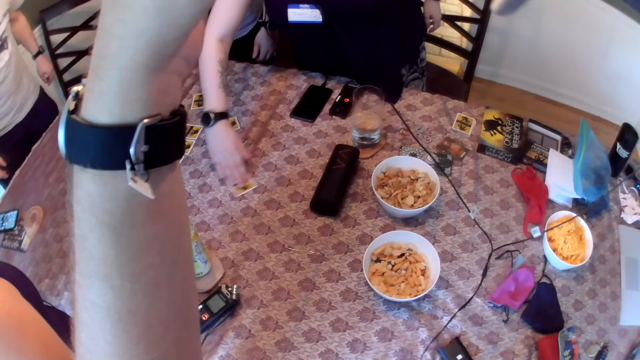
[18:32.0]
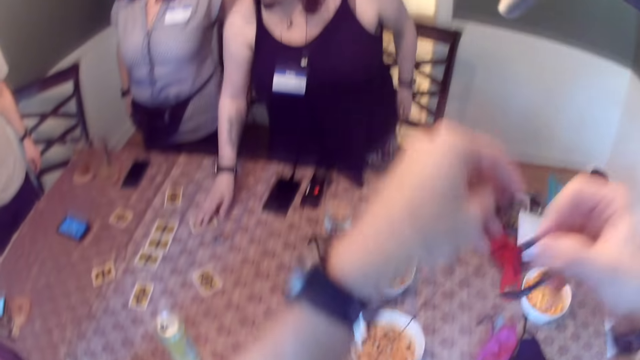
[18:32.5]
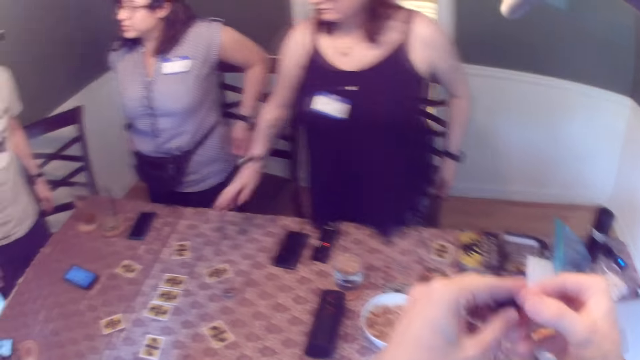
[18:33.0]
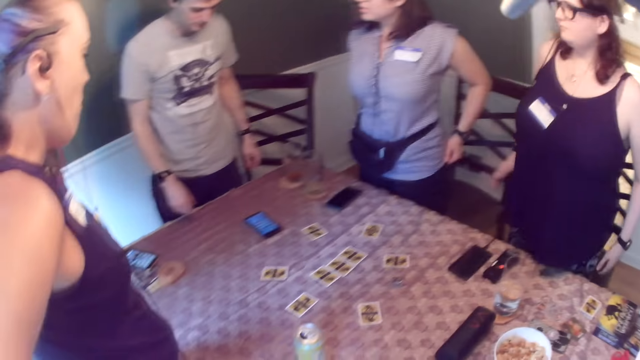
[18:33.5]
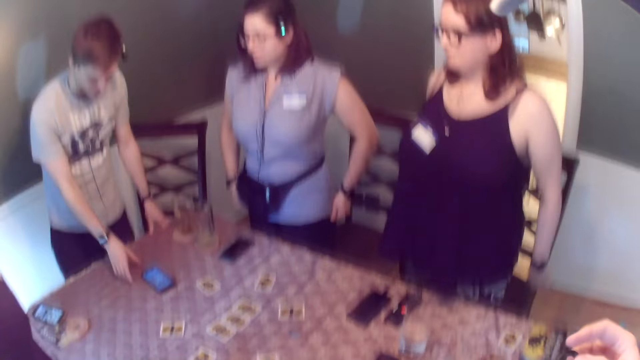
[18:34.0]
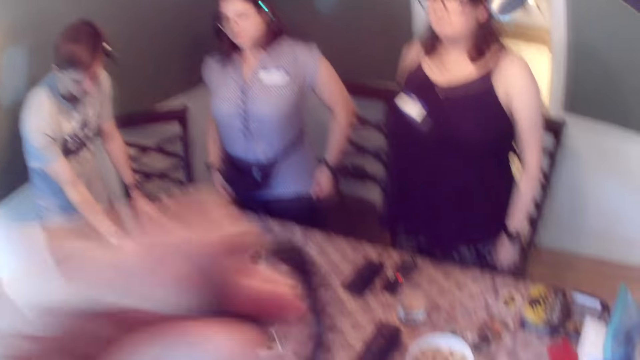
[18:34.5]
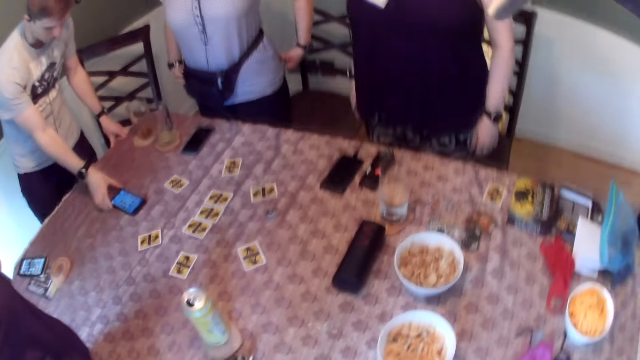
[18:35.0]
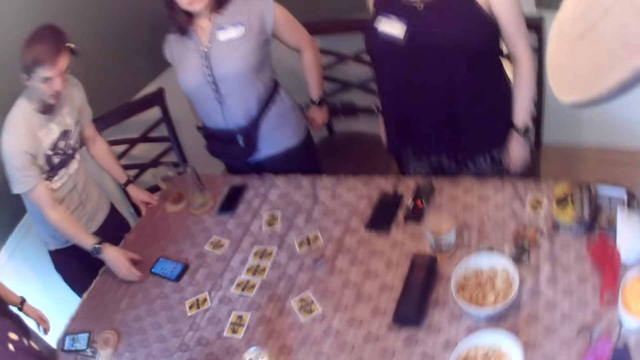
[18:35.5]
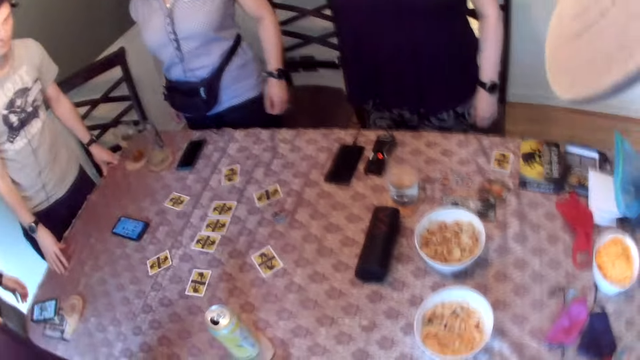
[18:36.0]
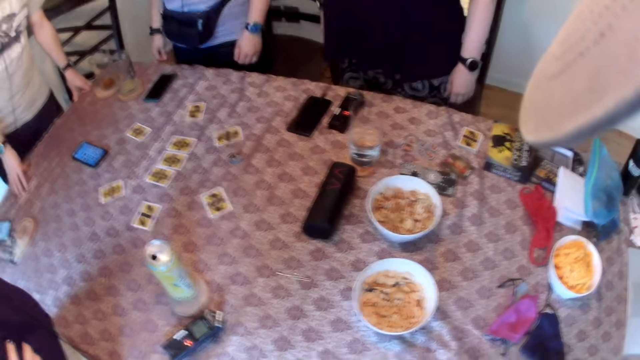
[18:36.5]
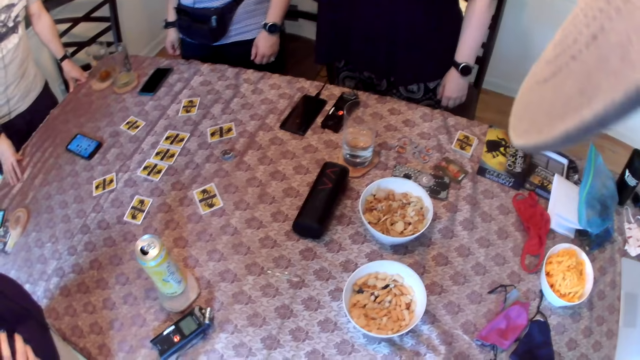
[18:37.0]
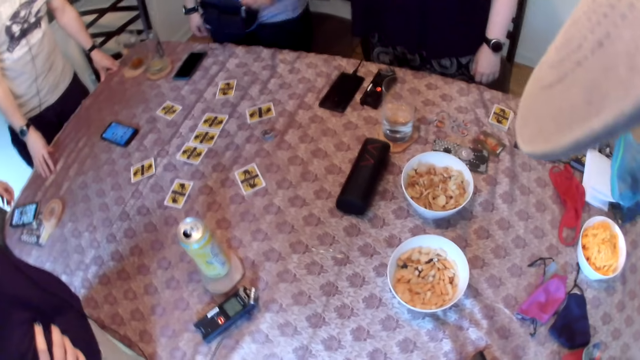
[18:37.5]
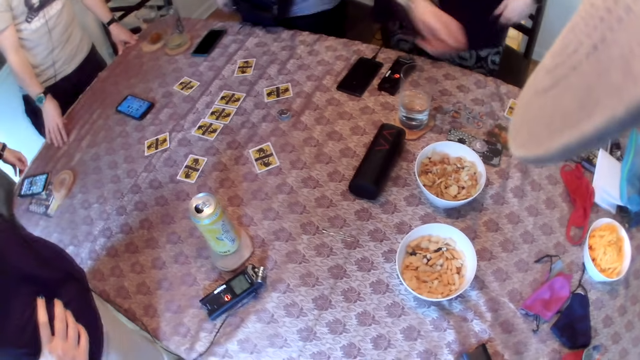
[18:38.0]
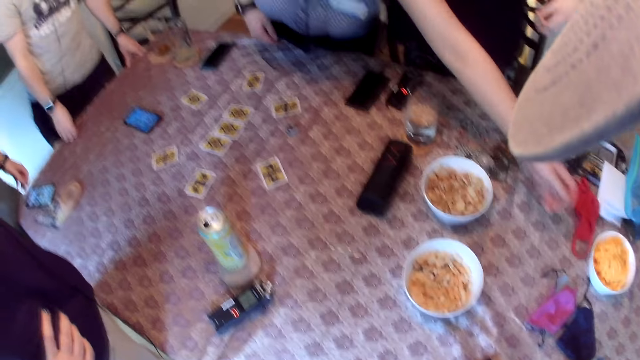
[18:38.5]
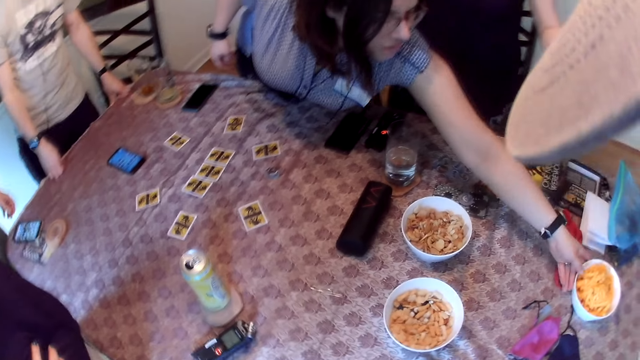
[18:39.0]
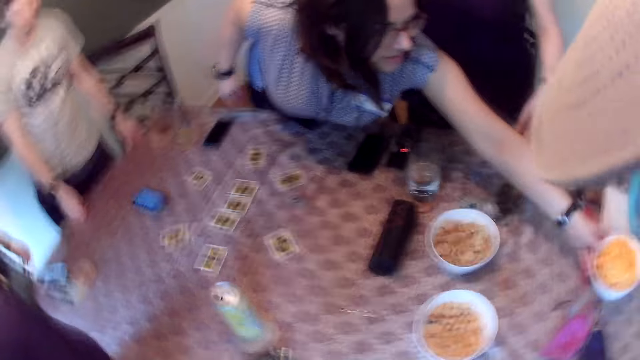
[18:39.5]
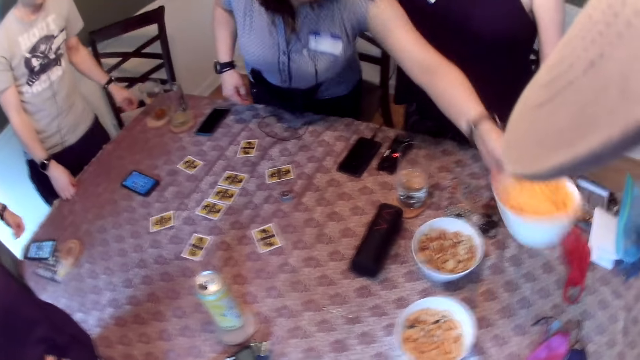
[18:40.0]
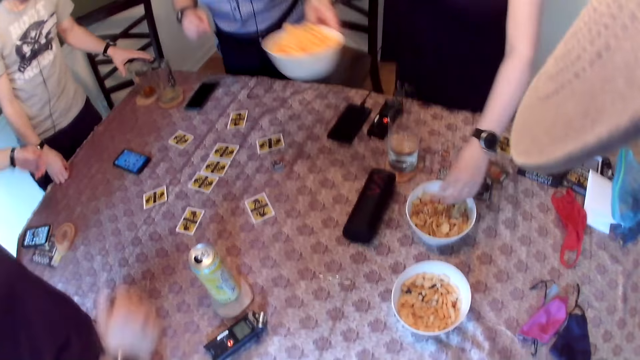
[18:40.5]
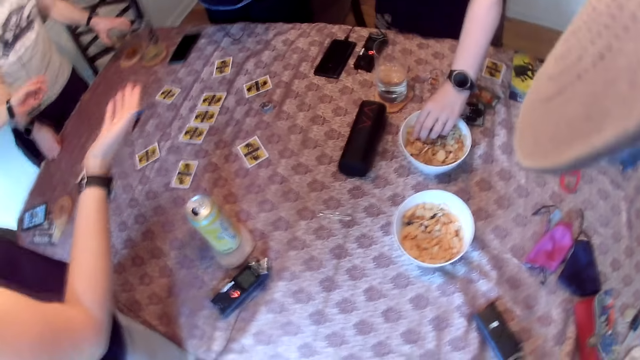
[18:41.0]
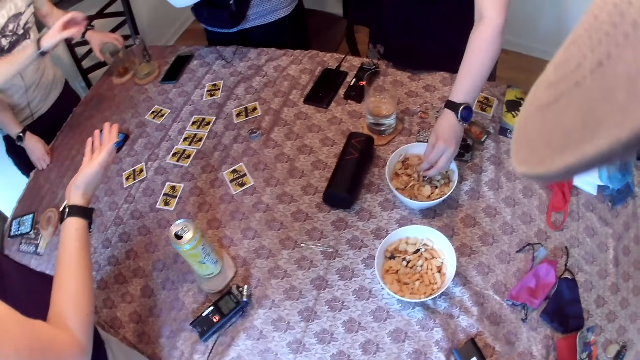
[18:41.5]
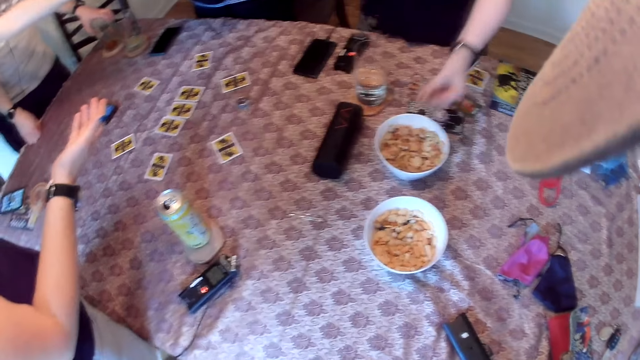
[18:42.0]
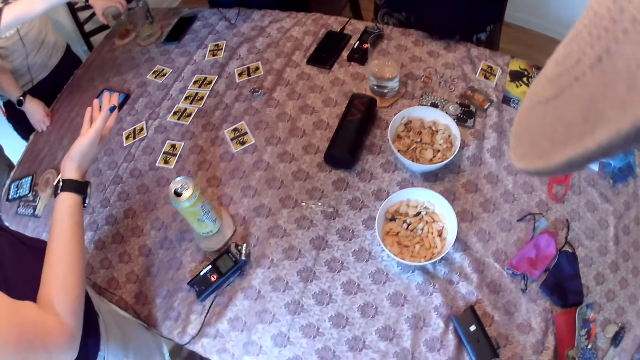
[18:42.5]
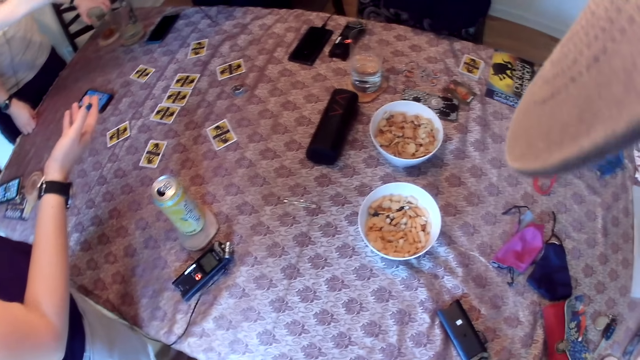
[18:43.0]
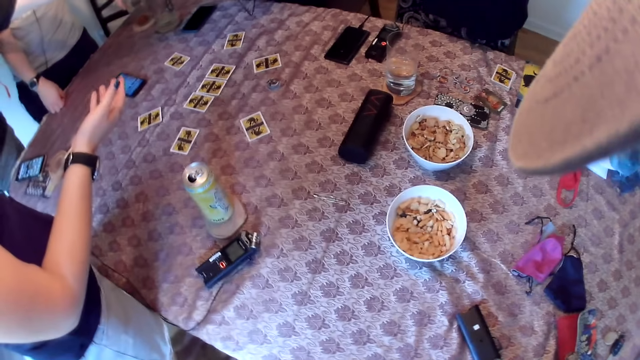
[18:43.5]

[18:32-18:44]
The second woman adjusts the card on the table with her right hand. The second woman touches the card on the table with her right hand. The first woman adjusts her top with both hands. The man places his left hand on the table and adjusts the phone on the table with his right hand. The camera wearer converses with the group of people. He puts the earphone in his hands in his ears. The man places his left hand on the table. The first woman carries a plate for the table with her left hand. The second woman picks chin chin from a plate with her left hand. The man holds a cup of soda on a coaster with his left hand. Another man picks cheese from a plate with his right hand.

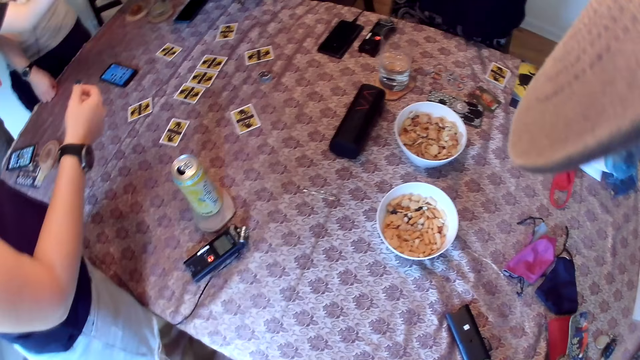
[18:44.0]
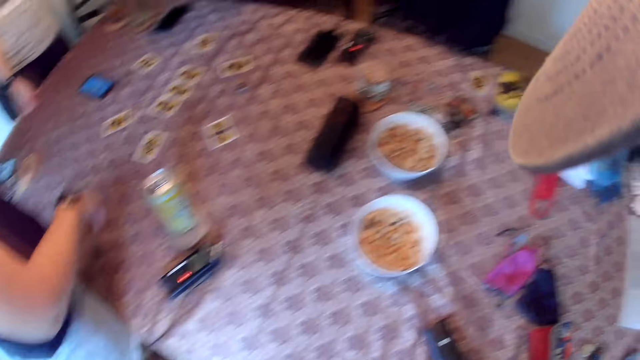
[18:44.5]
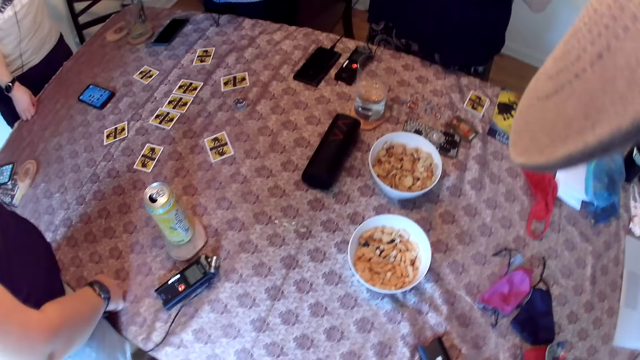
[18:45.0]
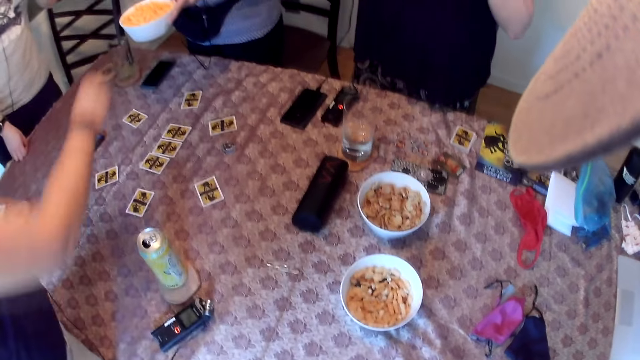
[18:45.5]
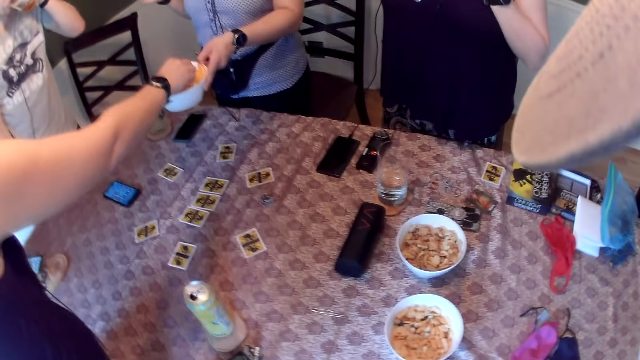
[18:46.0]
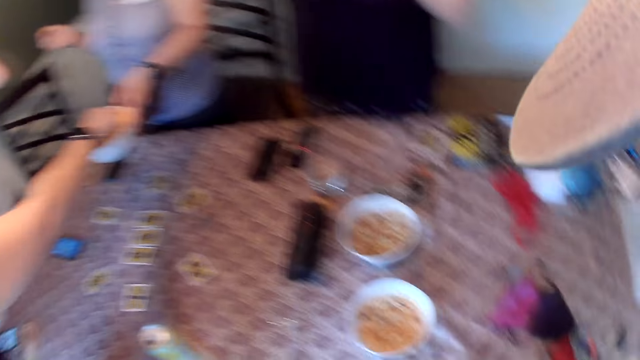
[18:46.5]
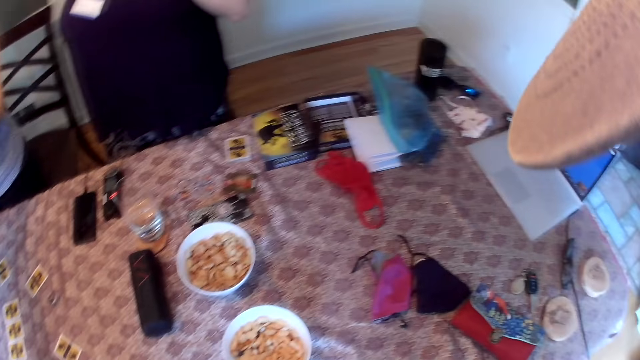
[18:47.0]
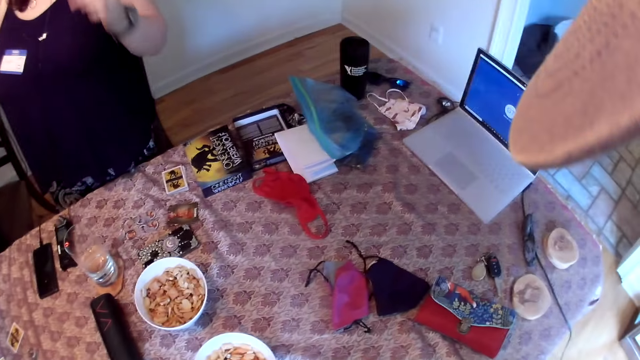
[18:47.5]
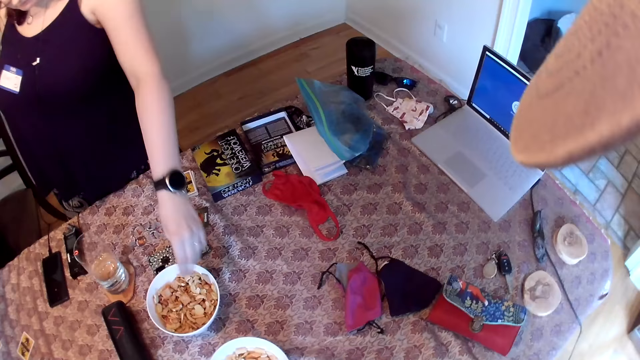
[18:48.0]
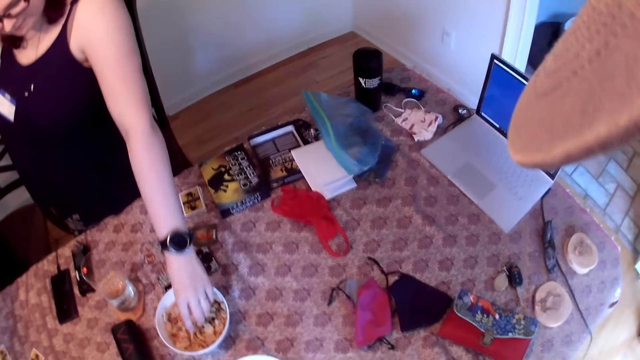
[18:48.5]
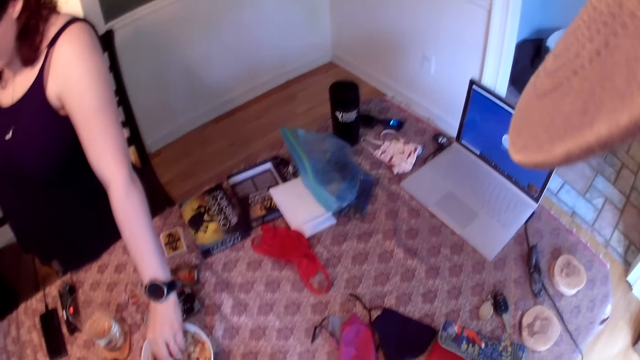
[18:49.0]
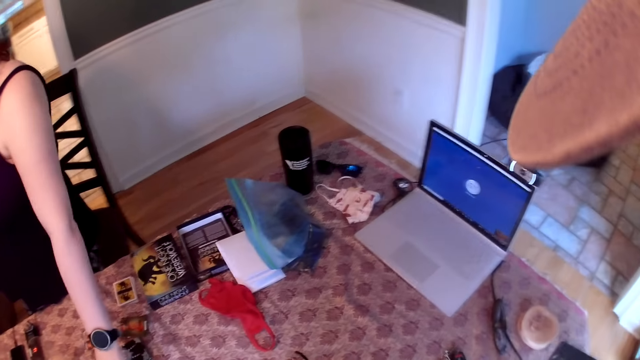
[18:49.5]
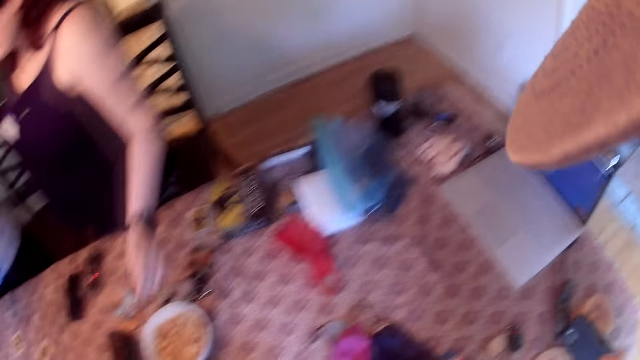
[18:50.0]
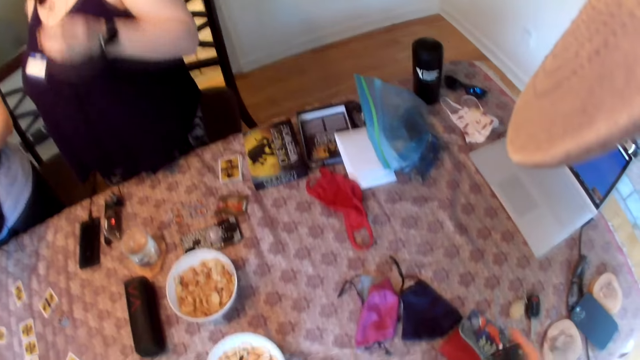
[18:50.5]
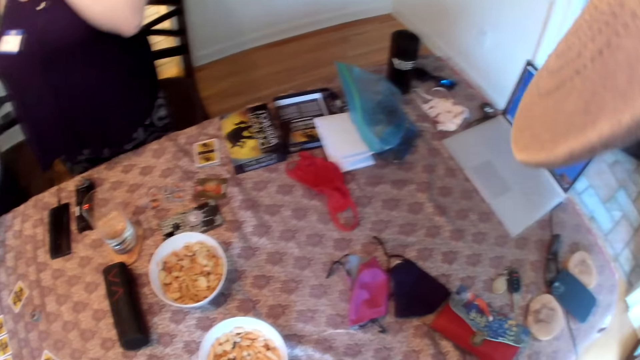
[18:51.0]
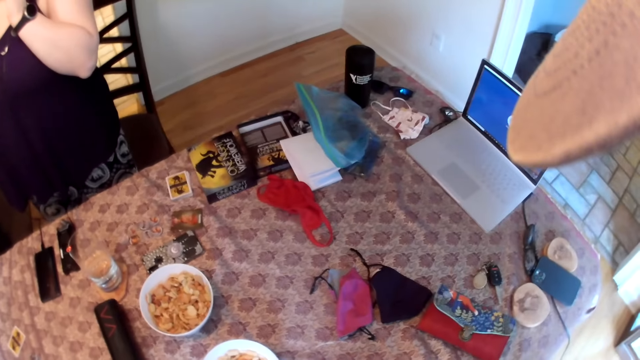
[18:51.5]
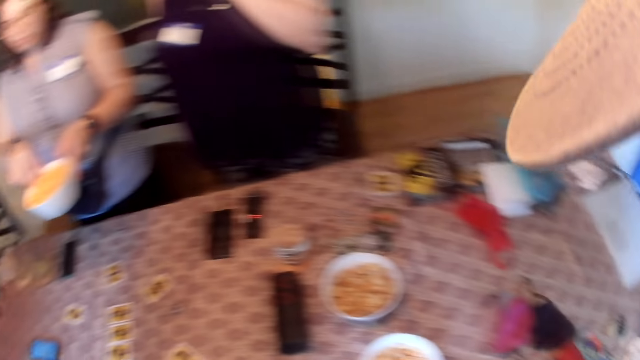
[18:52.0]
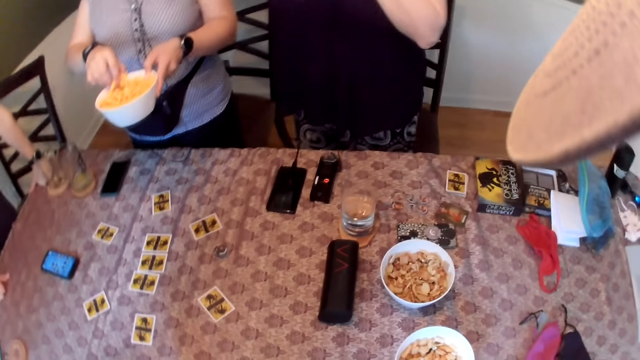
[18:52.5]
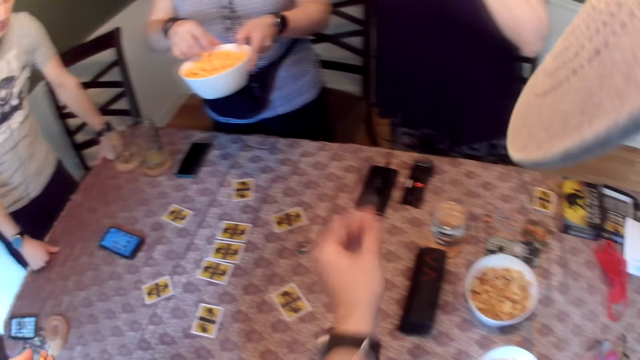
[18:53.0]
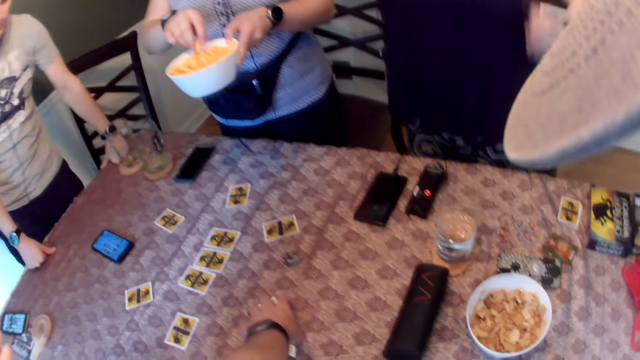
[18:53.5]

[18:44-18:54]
A man carries a cup of soda from a coaster with his left hand. A woman places her right hand on the table. The woman picks cheese from the plate with her right hand. The man drinks from the cup of soda in his left hand. The camera wearer looks around. Another woman picks chin chin from a plate with her left hand. The camera wearer drops a phone on the table with his right hand. The second woman eats the chin chin in her left hand. The camera wearer flips a card from the table. A third woman picks cheese with her right hand from the plate in her left hand. The camera wearer converses with the man.
